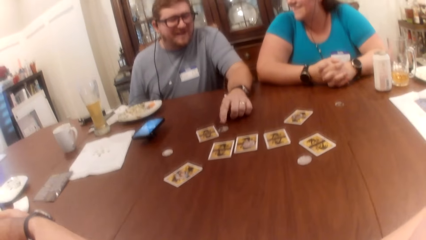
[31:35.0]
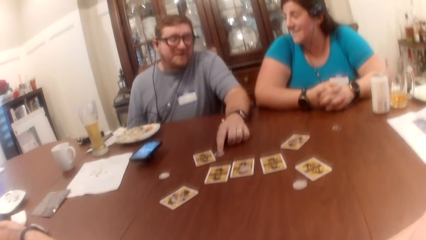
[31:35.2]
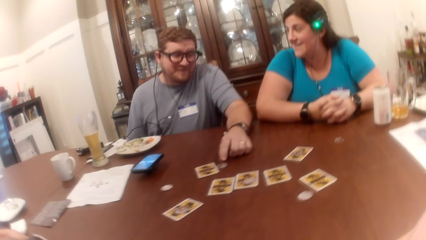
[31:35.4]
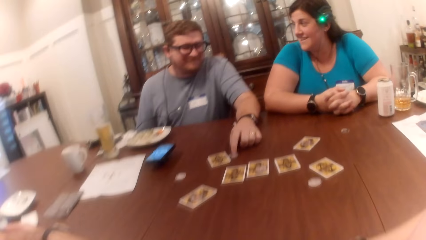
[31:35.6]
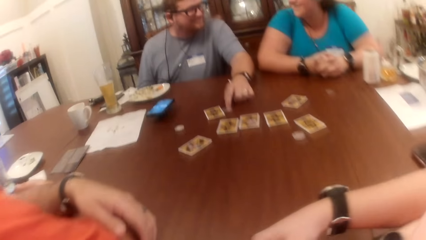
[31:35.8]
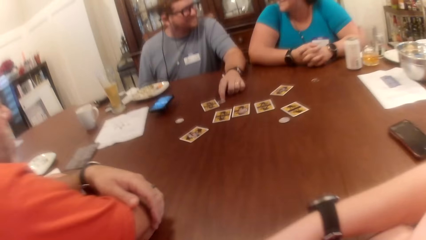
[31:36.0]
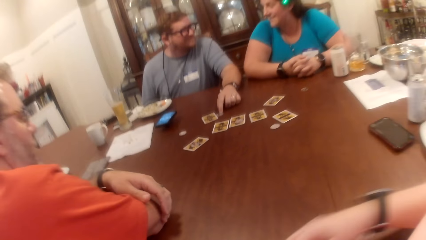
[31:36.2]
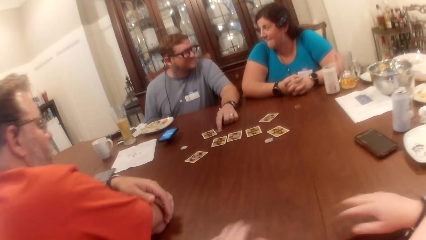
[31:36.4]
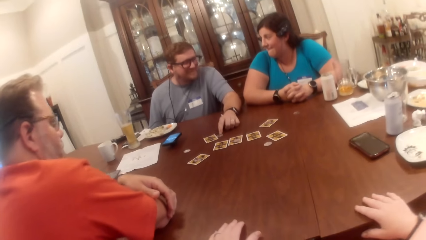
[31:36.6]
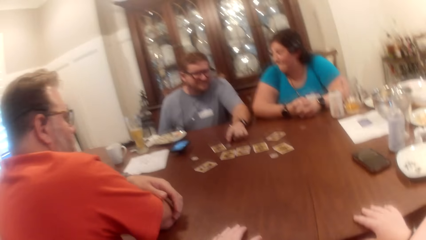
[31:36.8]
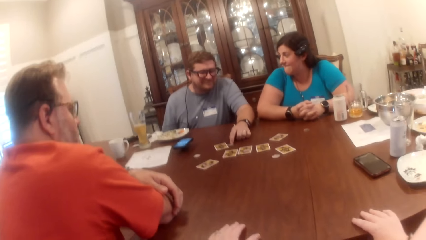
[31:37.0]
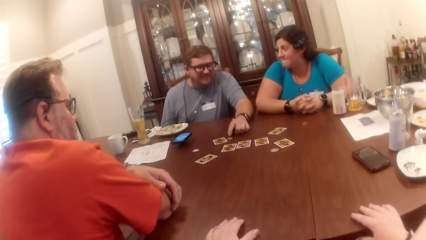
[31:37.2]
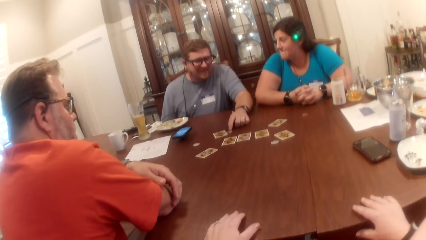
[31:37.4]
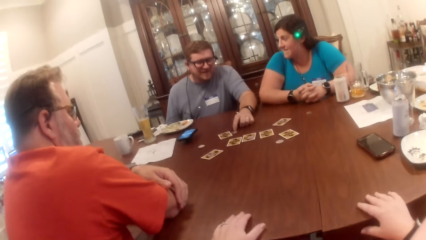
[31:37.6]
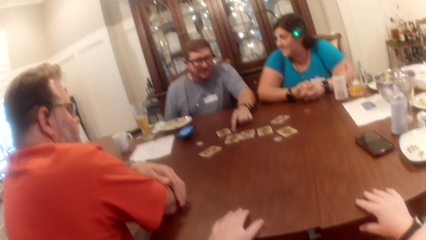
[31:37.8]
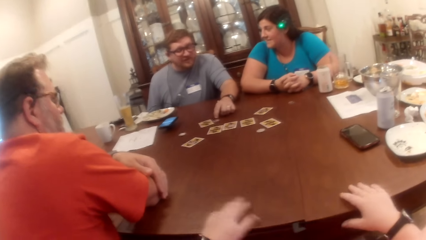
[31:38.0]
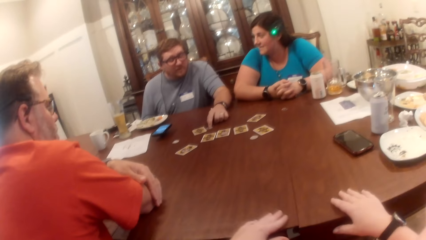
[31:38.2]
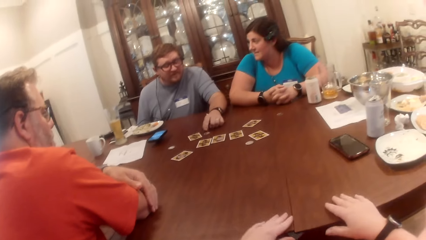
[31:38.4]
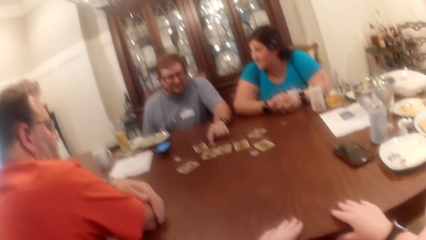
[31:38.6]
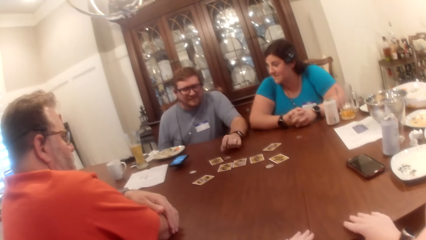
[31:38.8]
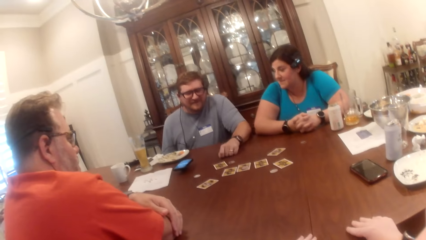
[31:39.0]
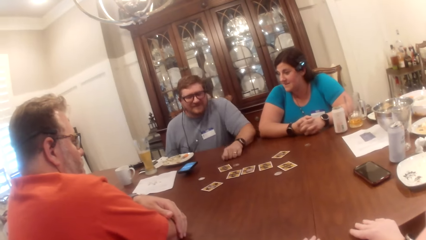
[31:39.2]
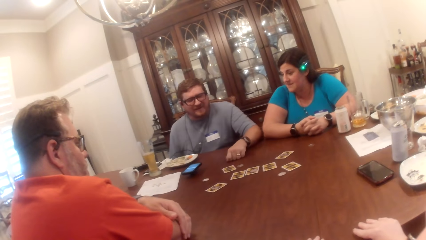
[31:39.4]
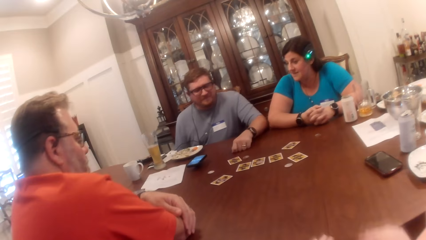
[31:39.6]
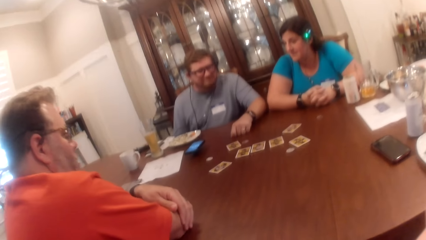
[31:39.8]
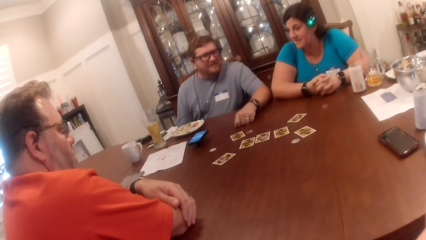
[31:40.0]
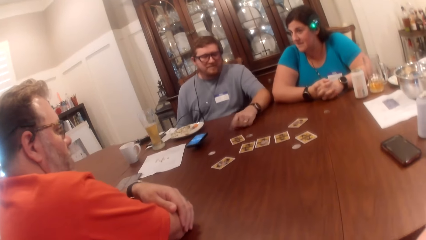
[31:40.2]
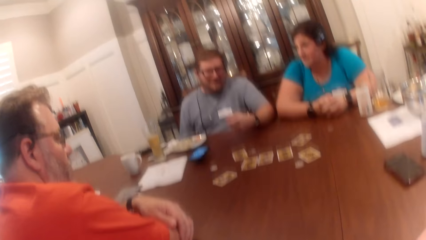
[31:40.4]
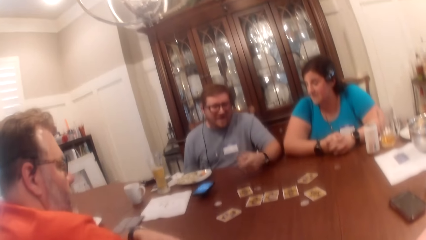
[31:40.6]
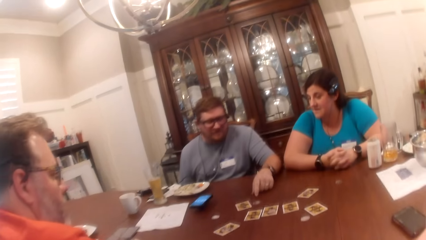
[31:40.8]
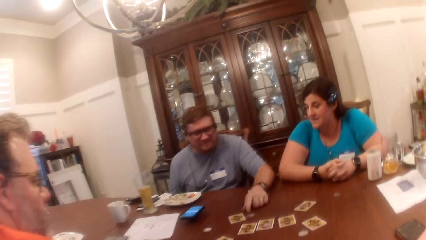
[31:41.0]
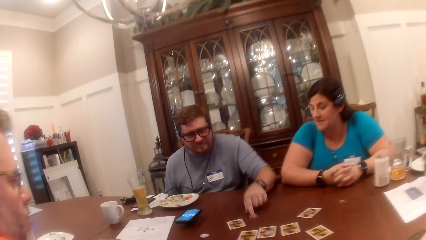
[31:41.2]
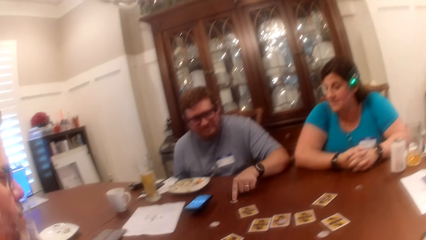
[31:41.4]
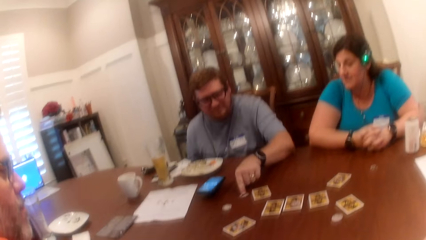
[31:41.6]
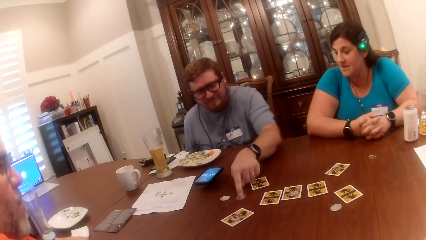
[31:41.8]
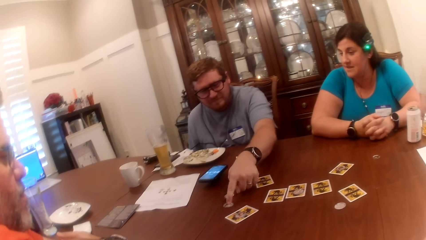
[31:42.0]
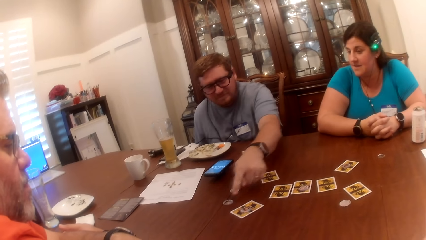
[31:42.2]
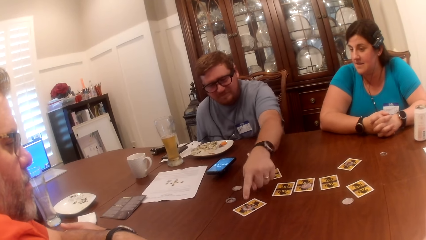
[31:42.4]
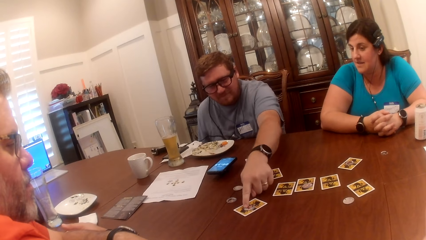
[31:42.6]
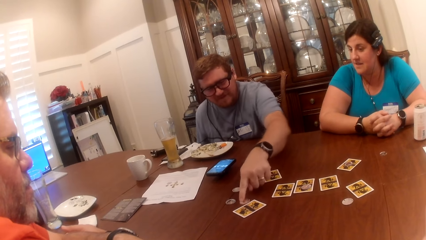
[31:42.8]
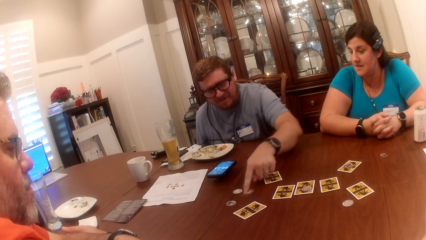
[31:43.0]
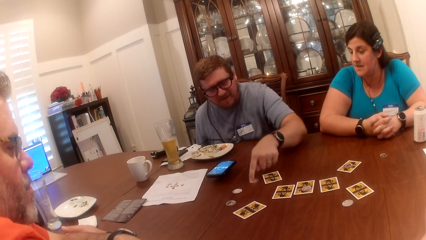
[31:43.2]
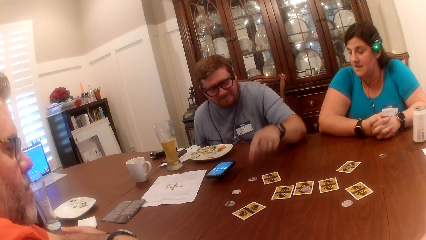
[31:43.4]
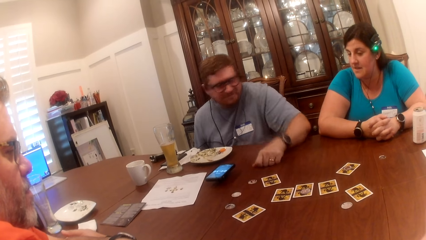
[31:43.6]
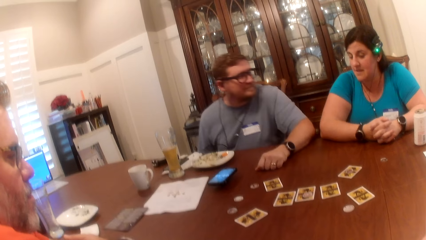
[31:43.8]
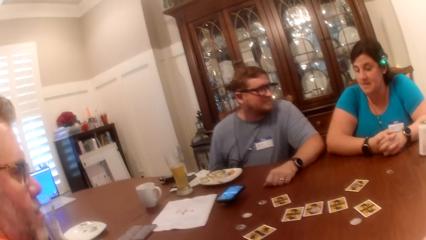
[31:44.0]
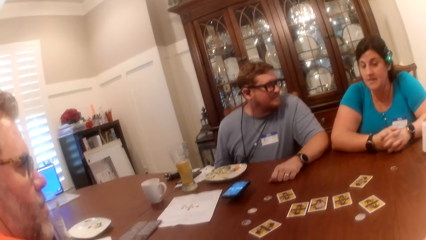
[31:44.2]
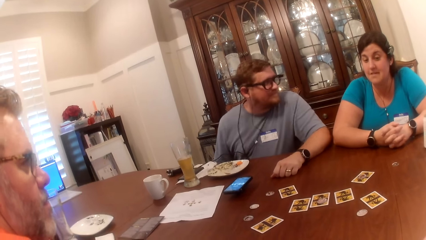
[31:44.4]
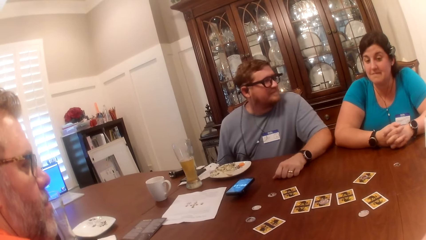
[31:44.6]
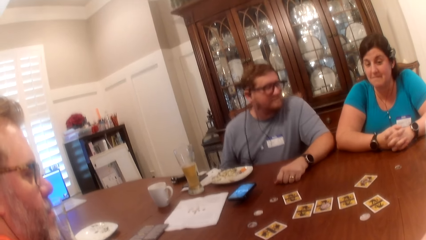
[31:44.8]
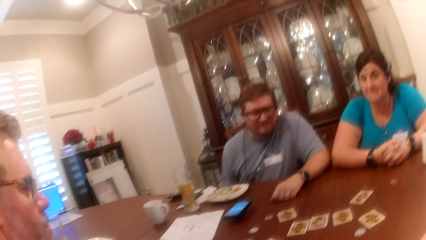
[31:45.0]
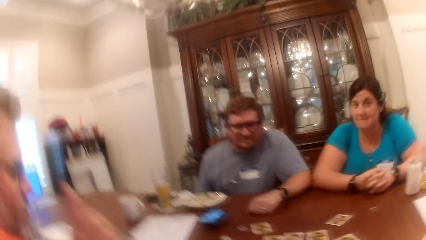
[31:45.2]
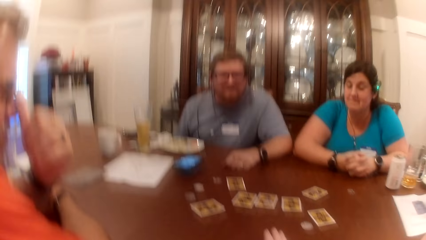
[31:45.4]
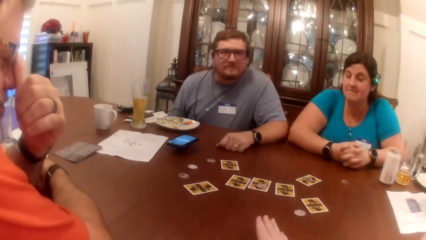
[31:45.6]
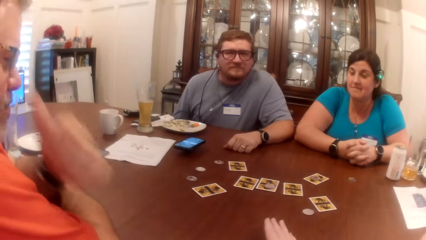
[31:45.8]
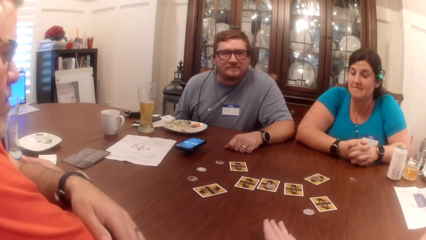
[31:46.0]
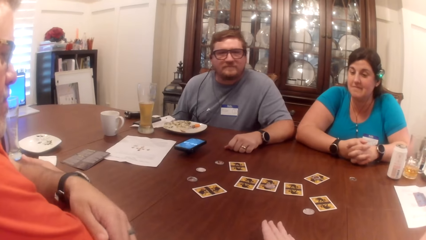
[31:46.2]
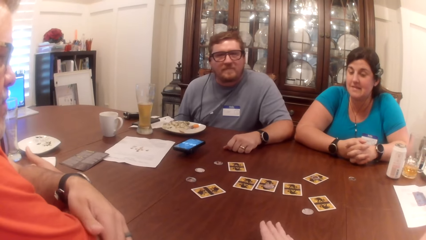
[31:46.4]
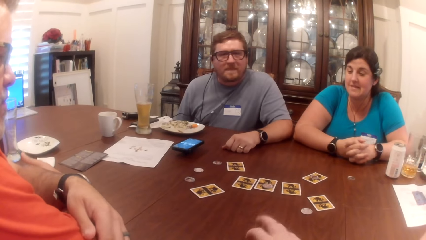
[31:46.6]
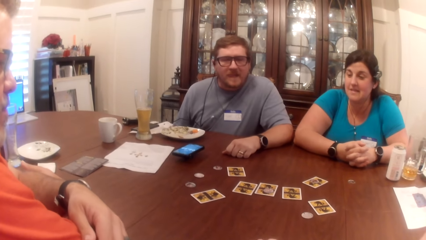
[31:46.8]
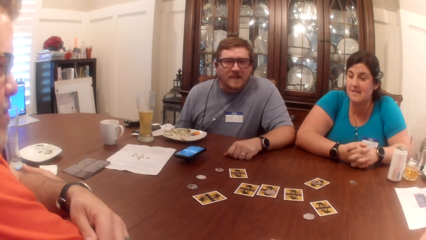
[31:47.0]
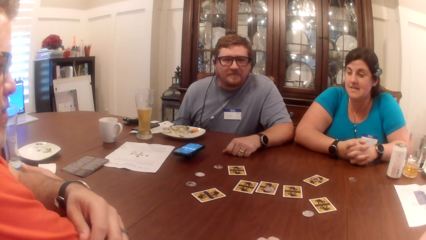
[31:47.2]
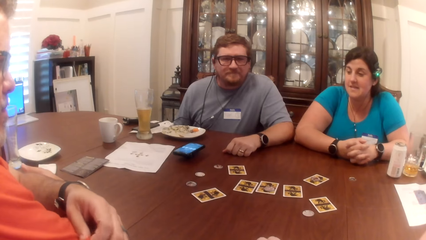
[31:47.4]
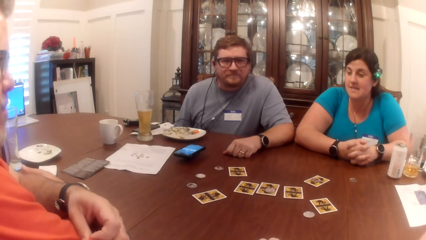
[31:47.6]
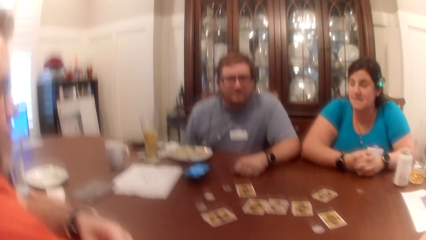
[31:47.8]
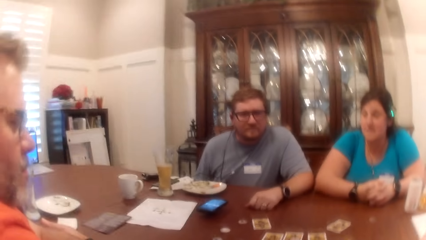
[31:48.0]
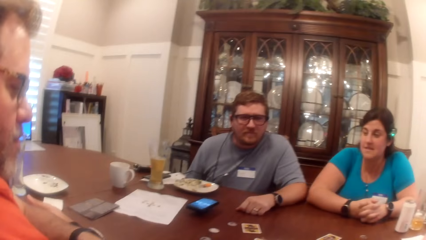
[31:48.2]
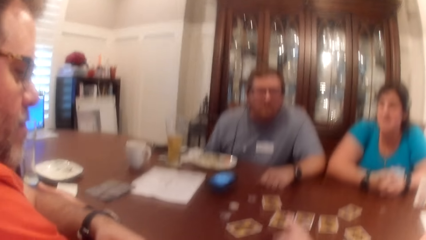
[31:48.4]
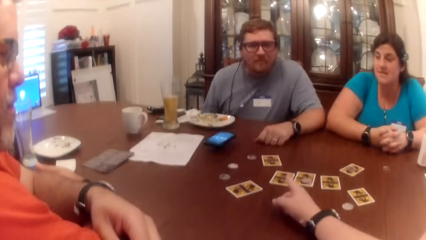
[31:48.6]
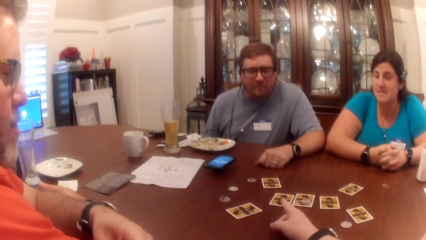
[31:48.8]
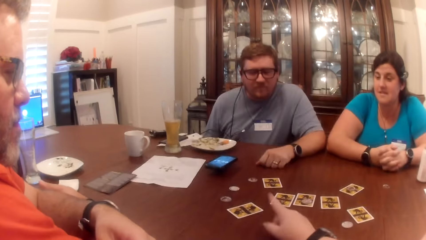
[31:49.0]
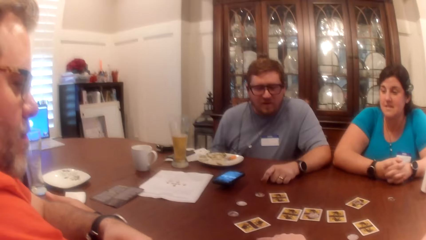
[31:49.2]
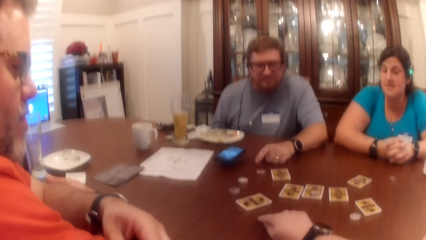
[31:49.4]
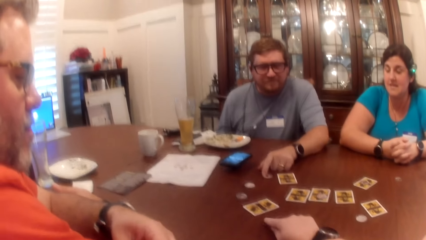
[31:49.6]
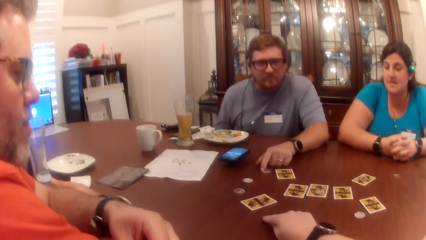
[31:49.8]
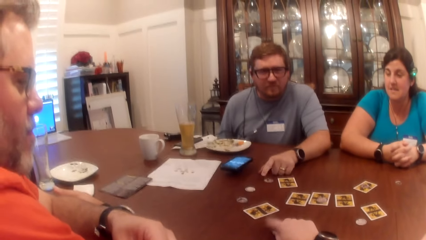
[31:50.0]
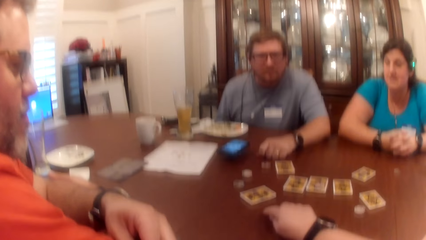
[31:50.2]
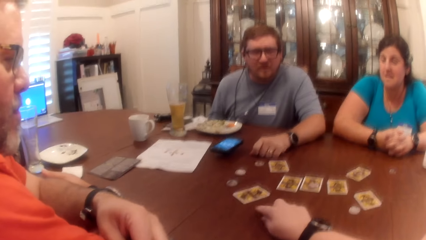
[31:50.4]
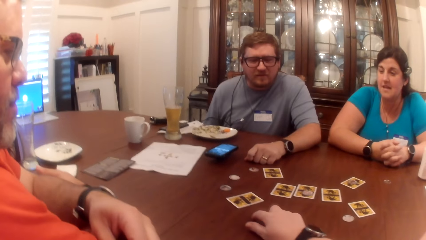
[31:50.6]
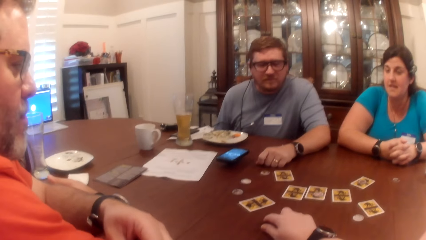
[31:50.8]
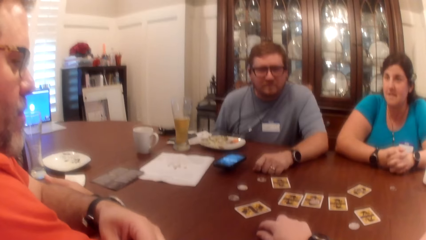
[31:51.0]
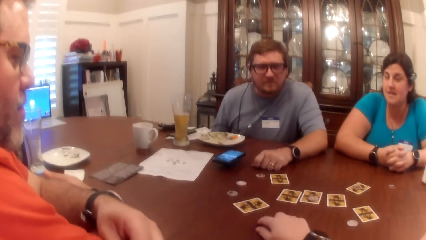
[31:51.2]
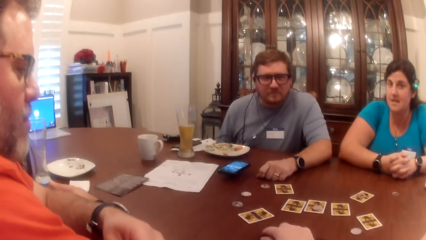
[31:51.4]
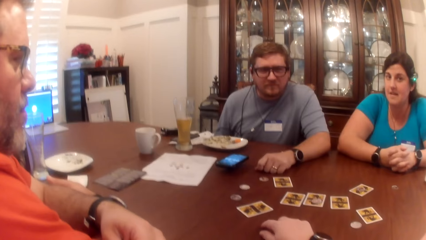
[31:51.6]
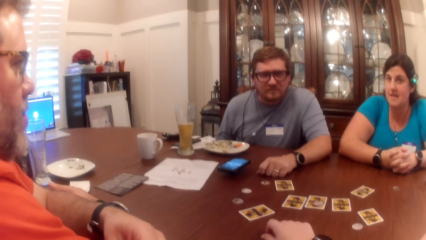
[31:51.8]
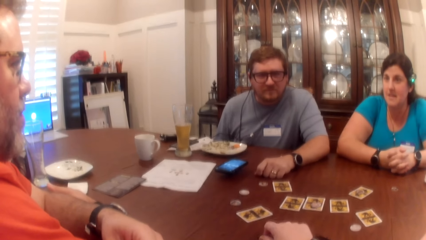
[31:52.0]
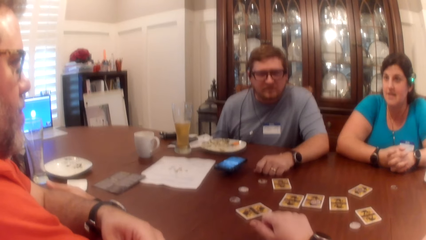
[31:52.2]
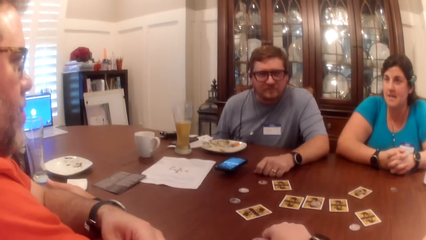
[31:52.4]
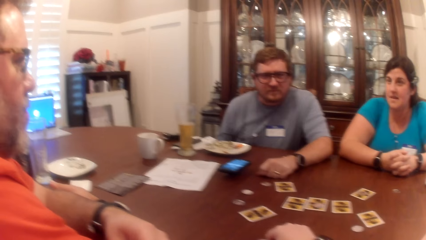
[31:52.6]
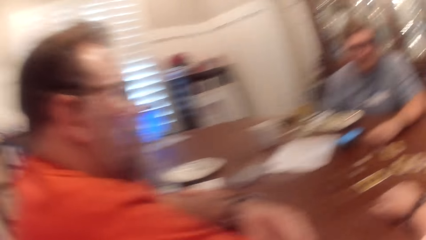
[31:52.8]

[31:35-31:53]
The camera wearer puts both hands on the table. The man moves the game token on the table with his left hand. The man moves the game token on a card on the table with his left hand and puts his left hand on the table. The man touches something.
